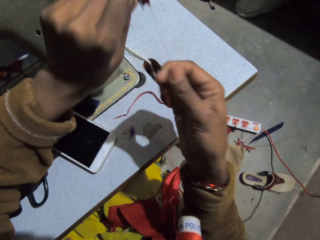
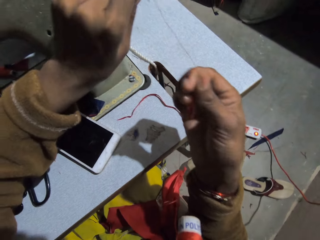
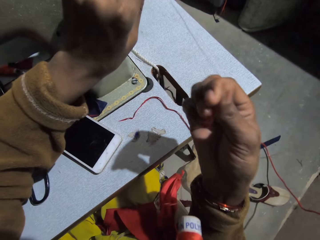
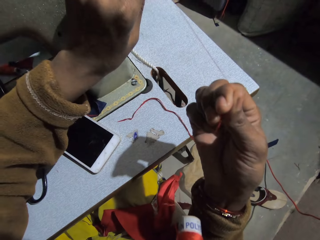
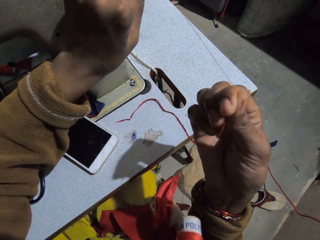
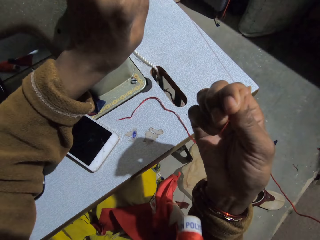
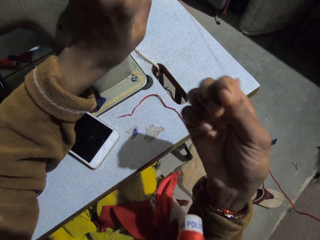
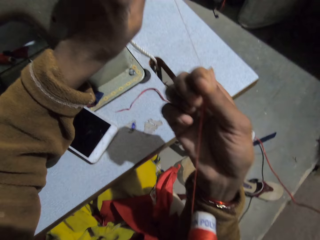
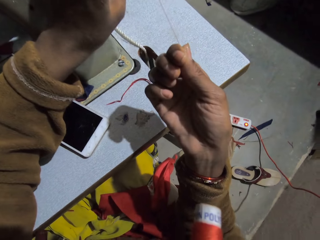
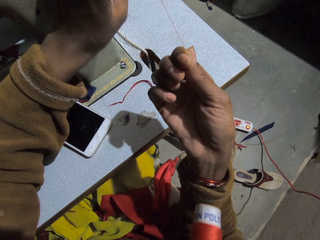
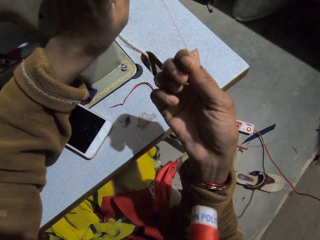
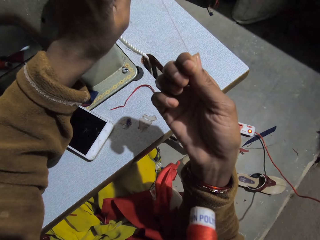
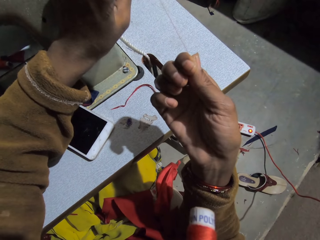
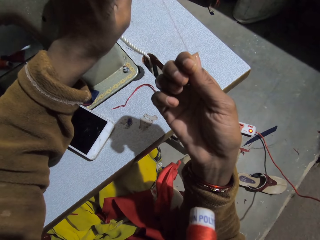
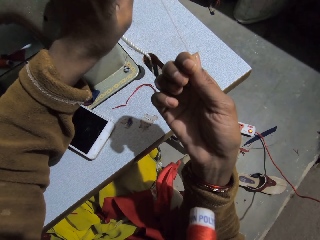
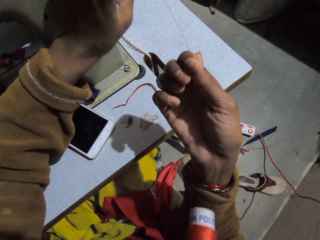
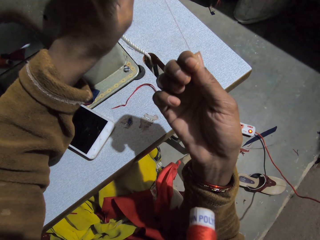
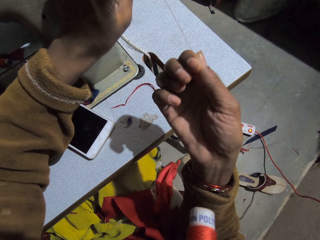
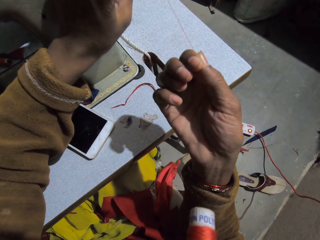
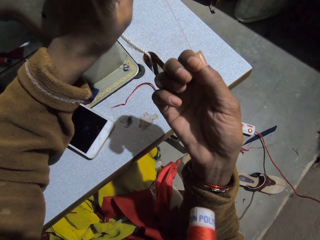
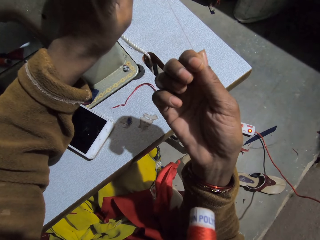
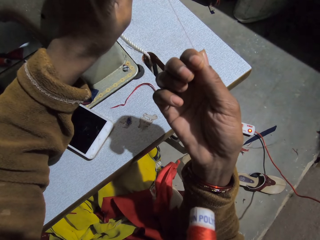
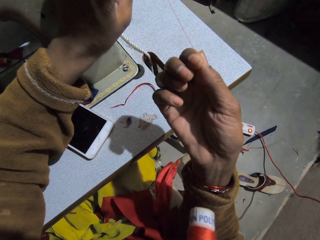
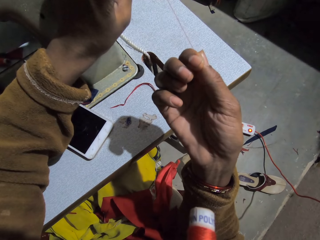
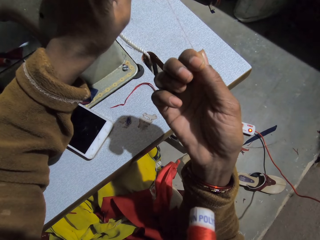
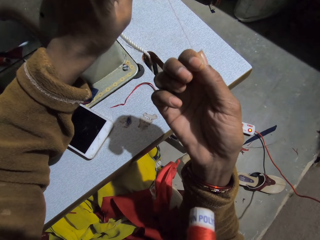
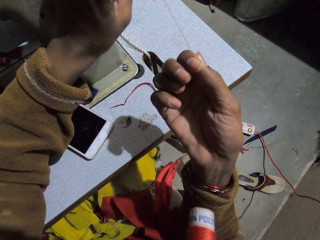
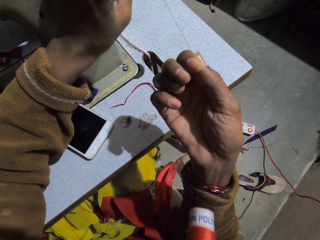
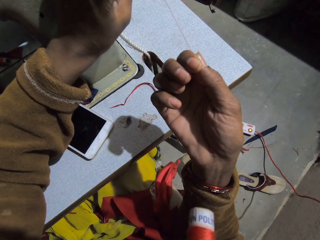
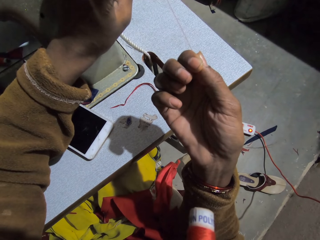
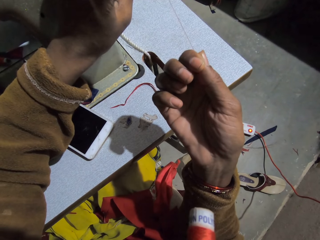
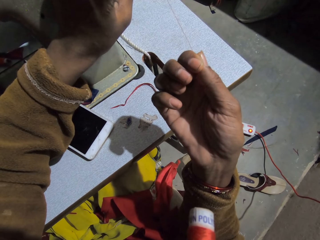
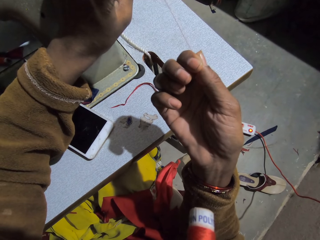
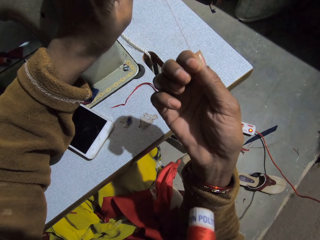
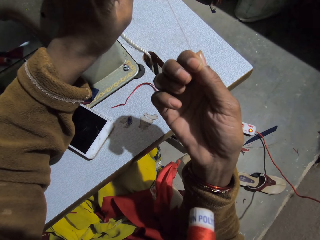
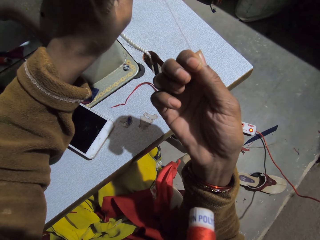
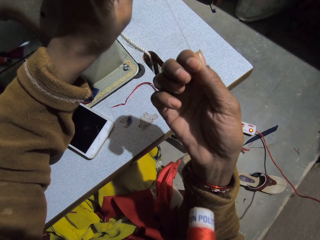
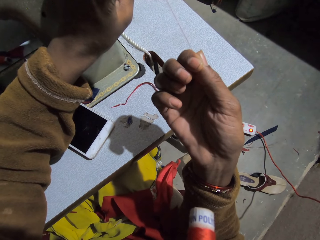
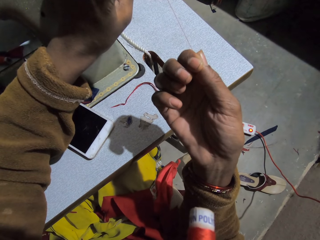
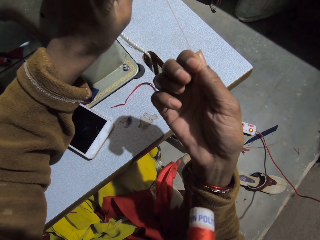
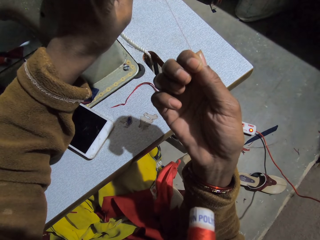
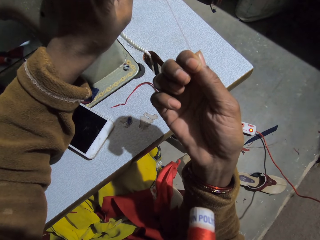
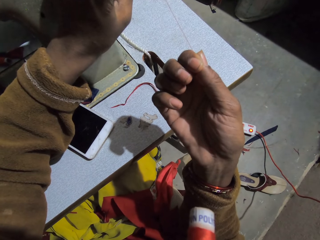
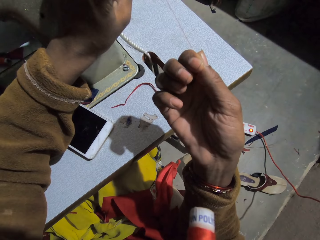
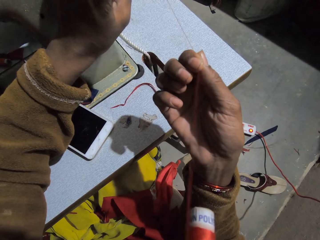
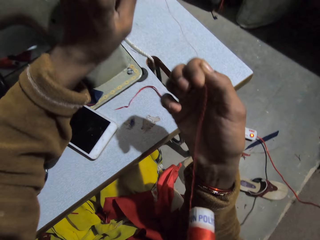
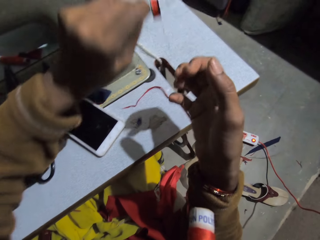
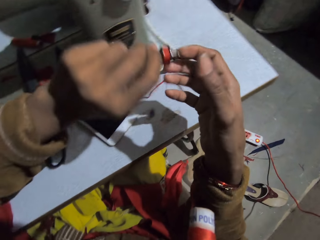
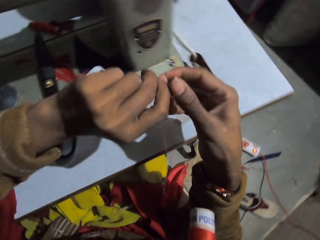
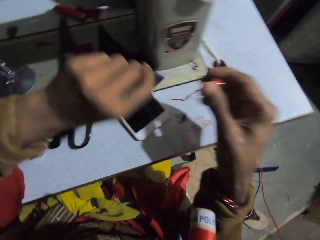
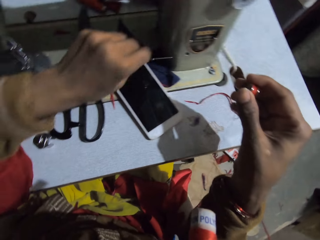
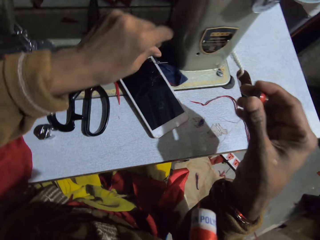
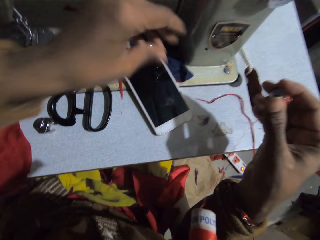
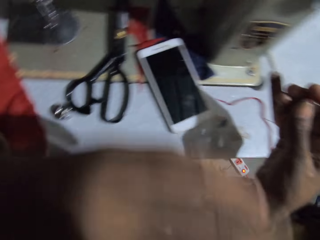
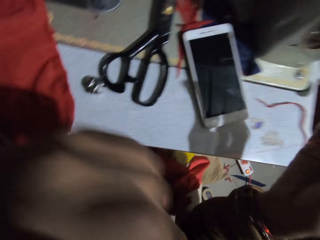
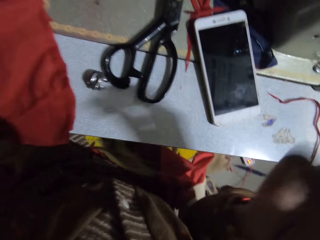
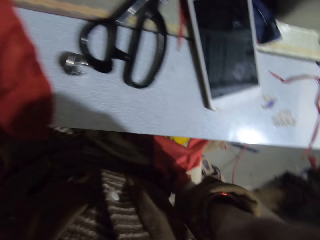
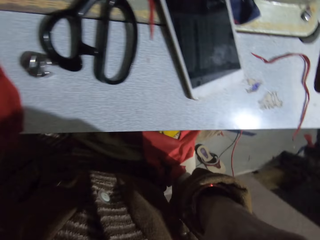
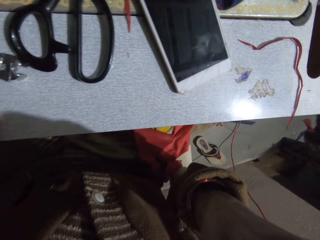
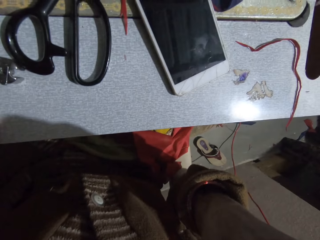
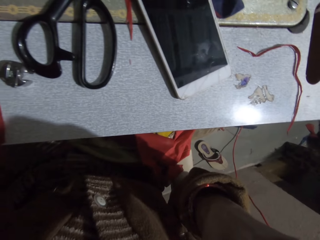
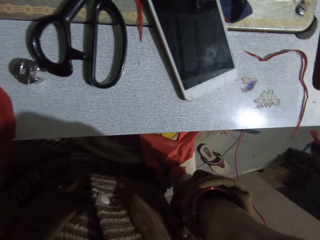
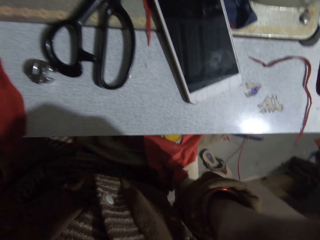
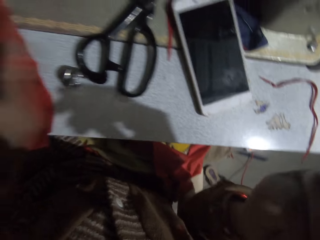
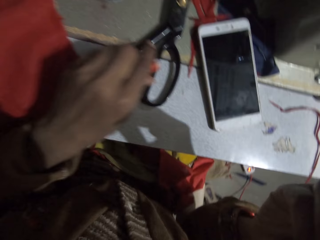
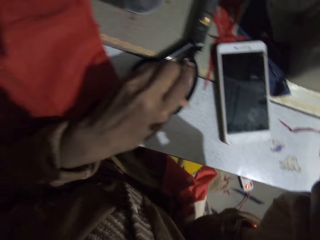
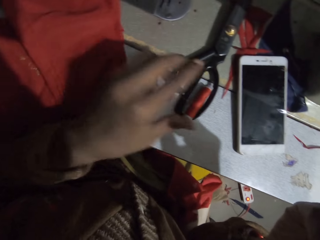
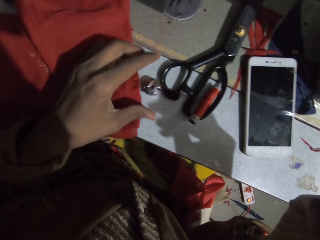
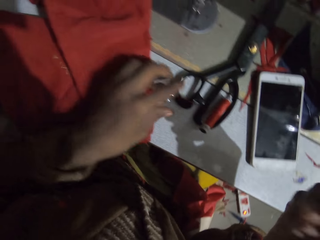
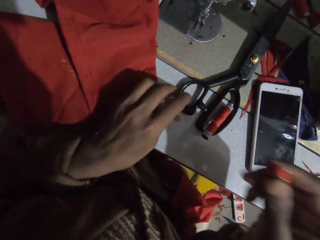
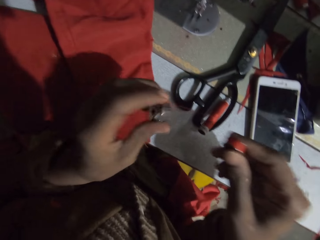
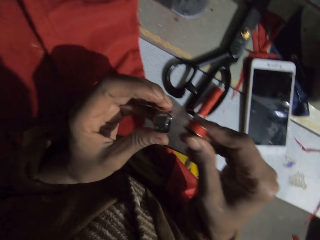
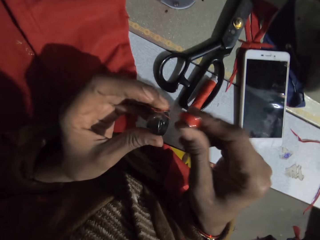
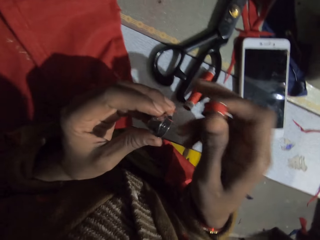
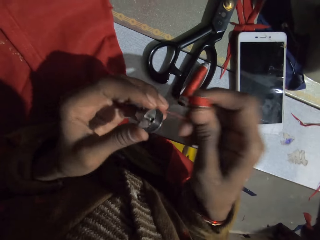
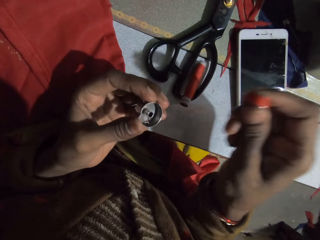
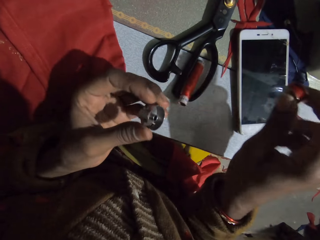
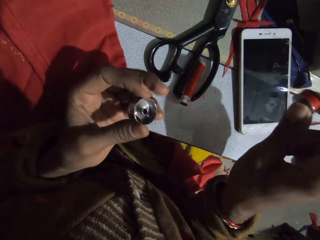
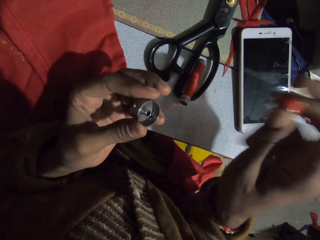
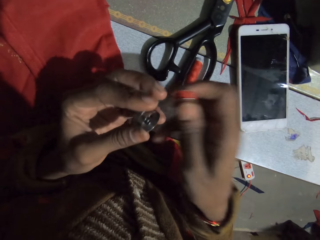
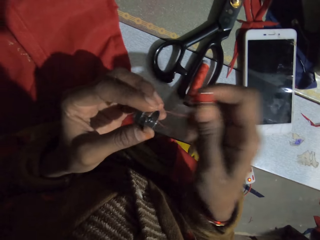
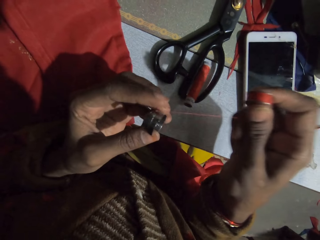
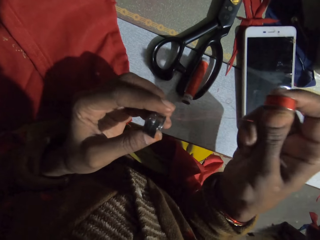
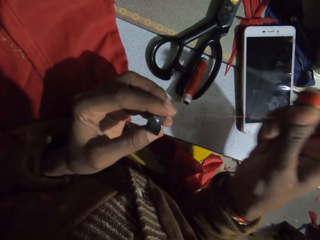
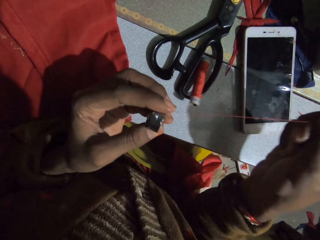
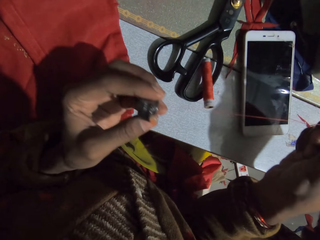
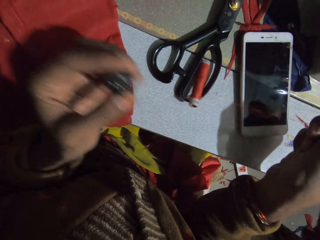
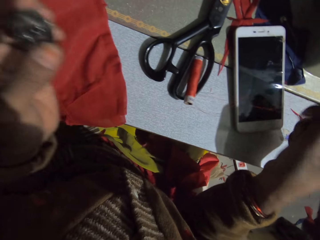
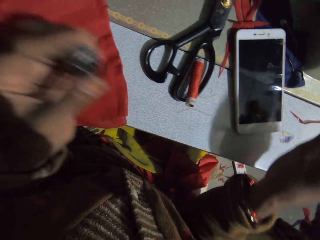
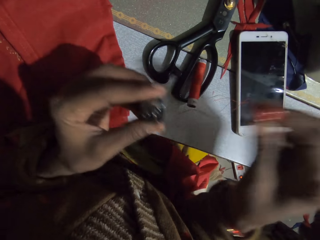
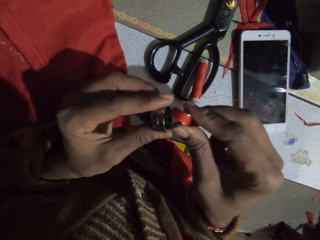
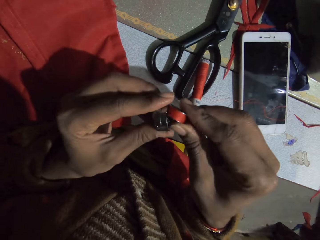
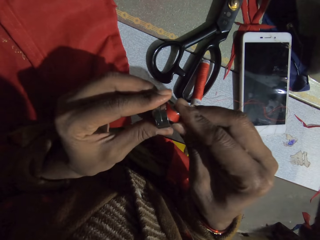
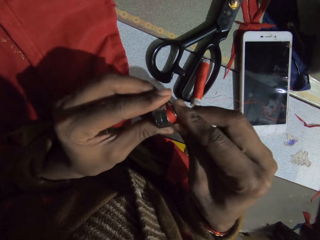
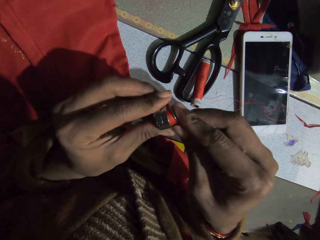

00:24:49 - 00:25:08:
The camera wearer rolls out the thread from the bobbin. They roll the sewing thread on the bobbin. They hold the thread with the right hand. They remove the bobbin from the pin. They put the pin on the machine. They move the left hand. They lift up their hands. They put the thread on the machine. They pick up a bobbin case from the machine. They pull the thread with the left hand. They fix a bobbin in the bobbin case.

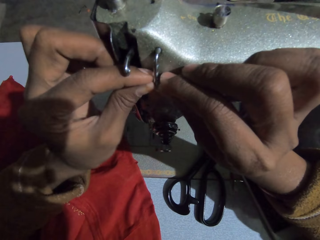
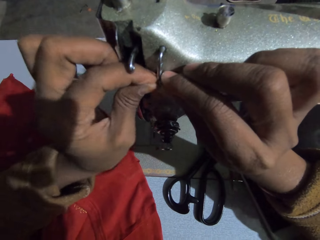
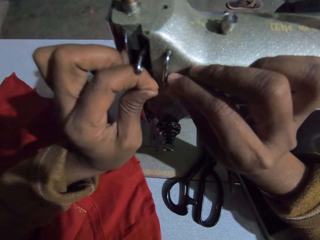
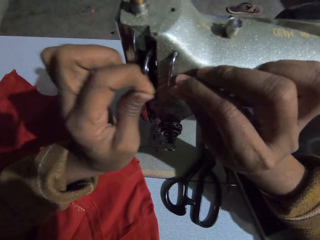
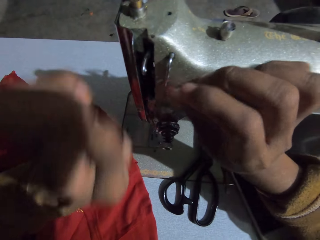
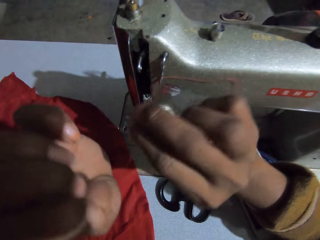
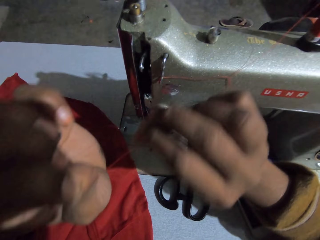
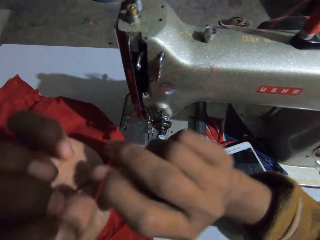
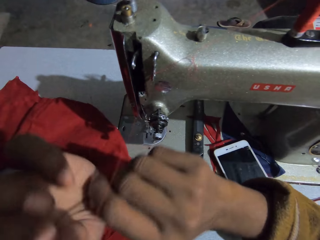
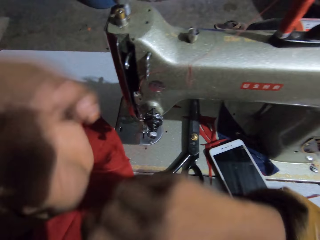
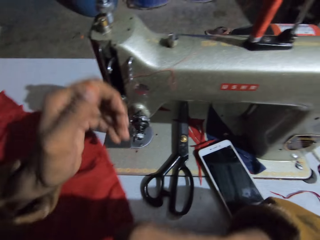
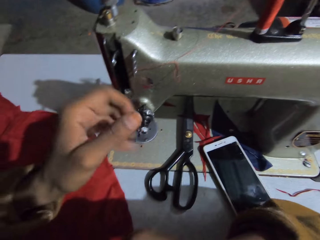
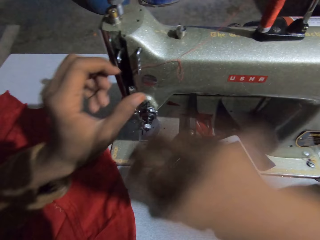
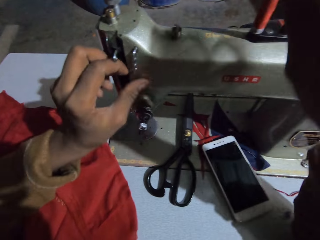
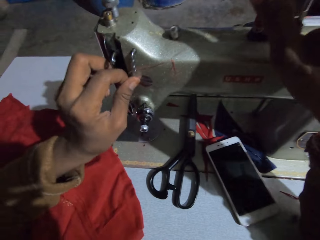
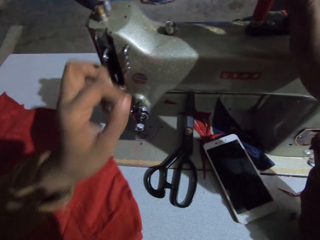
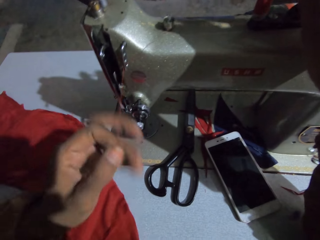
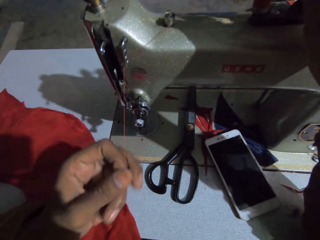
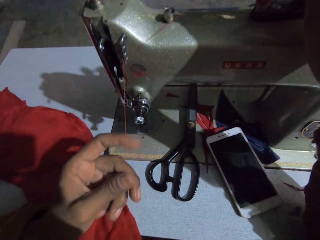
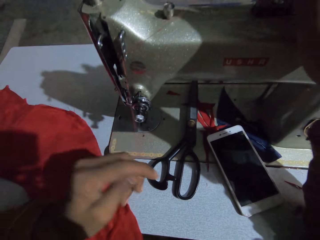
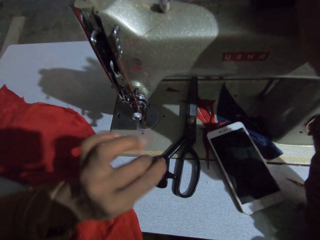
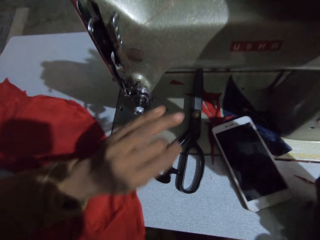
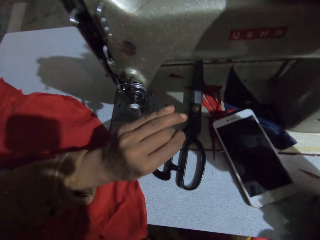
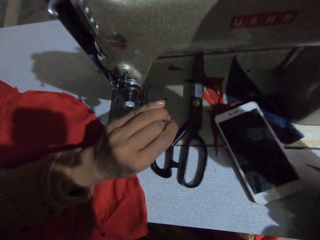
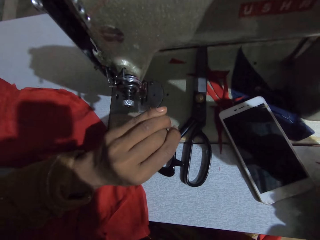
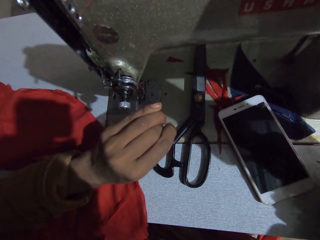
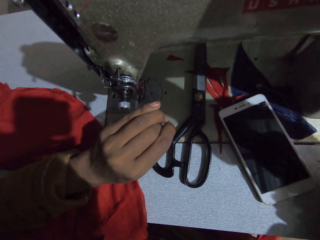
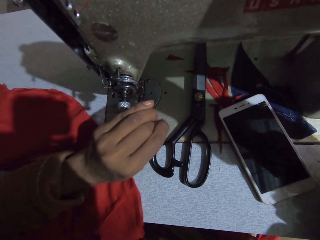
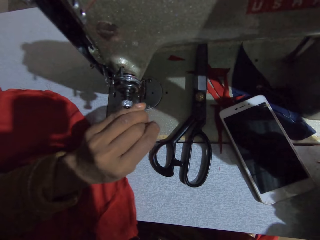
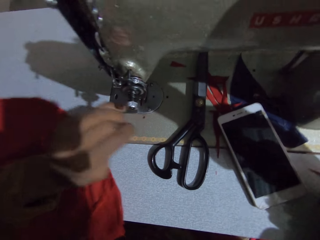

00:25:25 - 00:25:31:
The camera wearer pulls the thread. They look around. They roll the thread on the upper tension.
